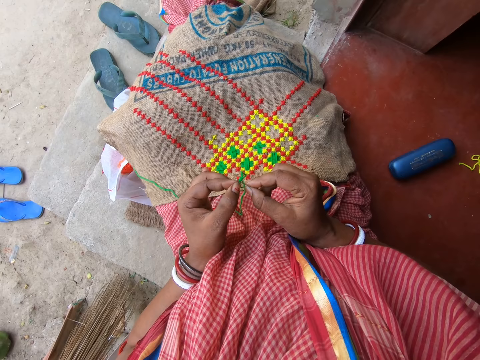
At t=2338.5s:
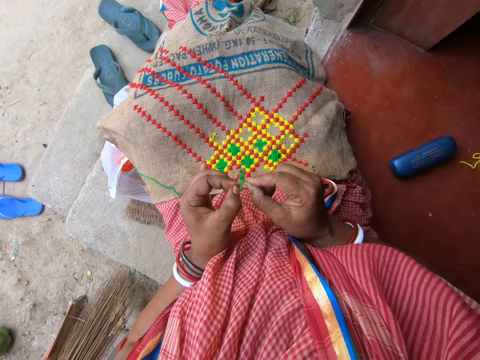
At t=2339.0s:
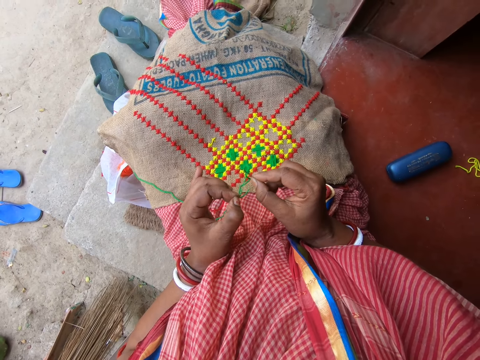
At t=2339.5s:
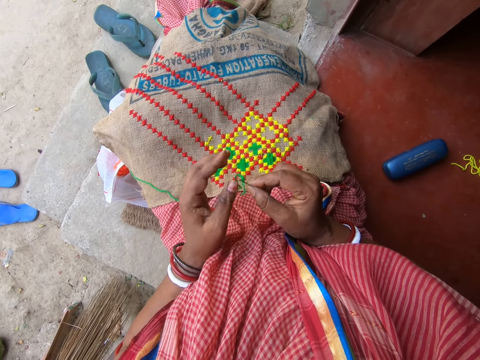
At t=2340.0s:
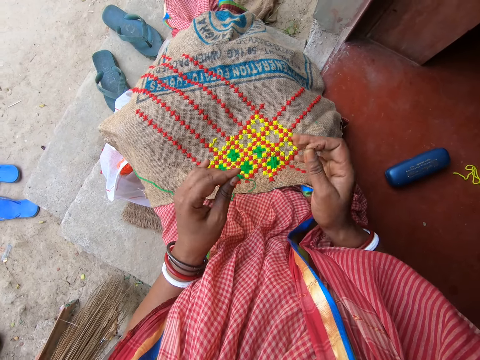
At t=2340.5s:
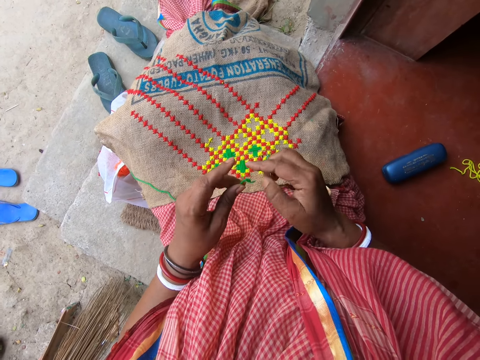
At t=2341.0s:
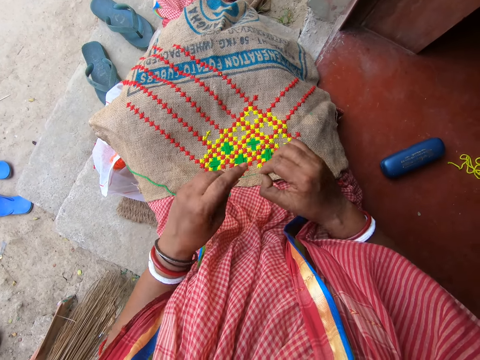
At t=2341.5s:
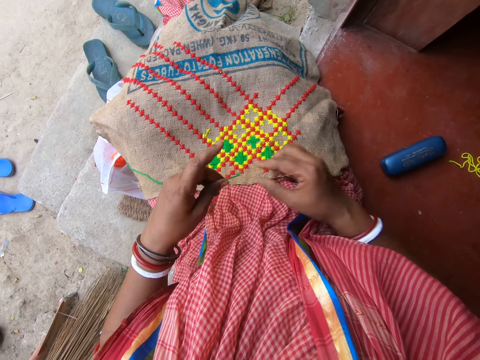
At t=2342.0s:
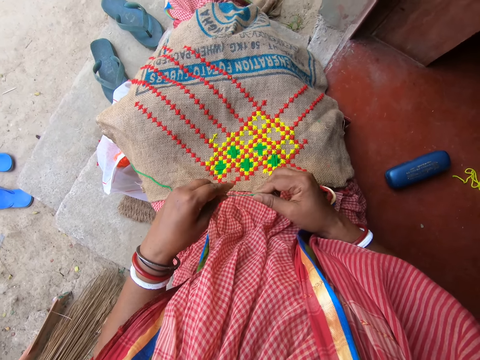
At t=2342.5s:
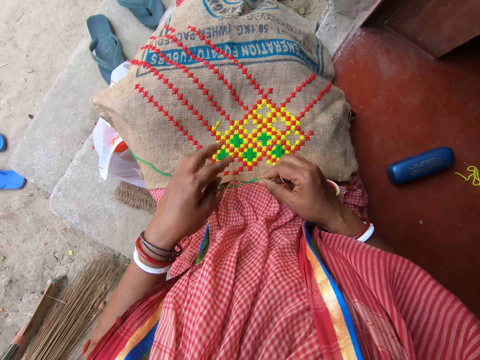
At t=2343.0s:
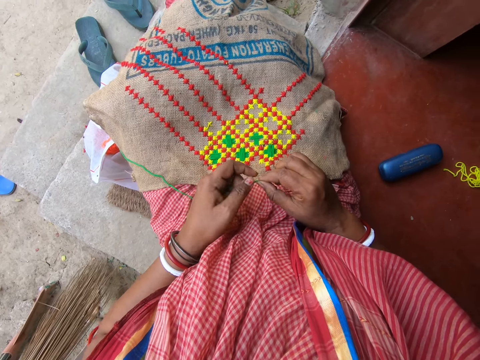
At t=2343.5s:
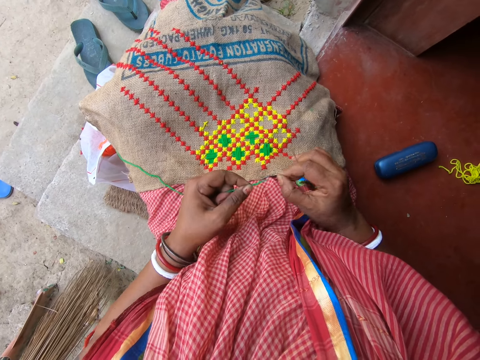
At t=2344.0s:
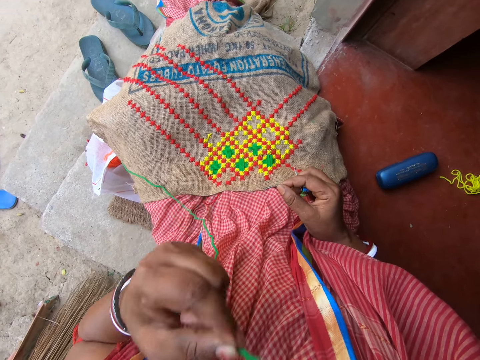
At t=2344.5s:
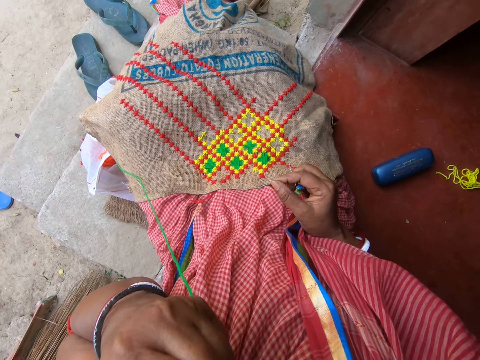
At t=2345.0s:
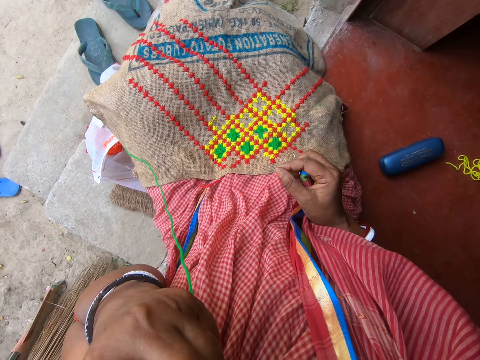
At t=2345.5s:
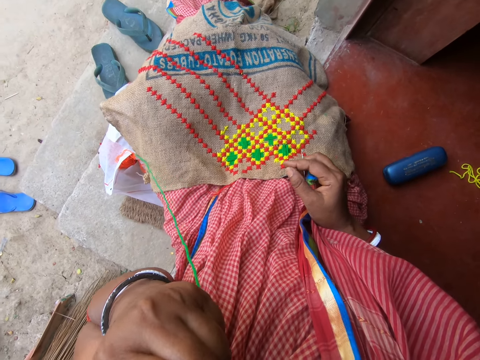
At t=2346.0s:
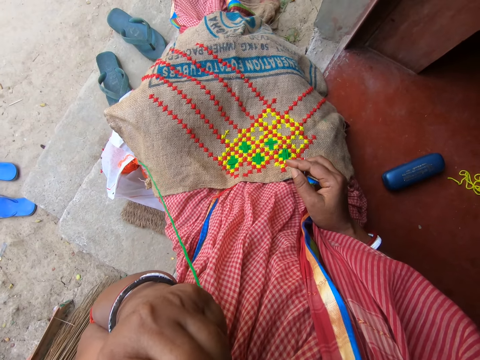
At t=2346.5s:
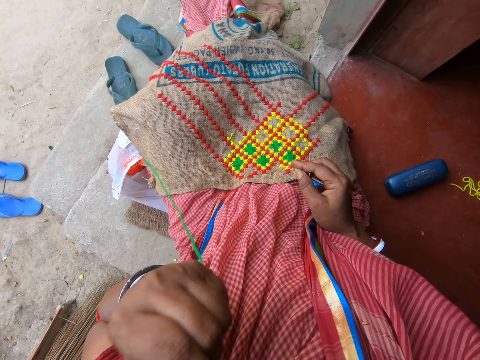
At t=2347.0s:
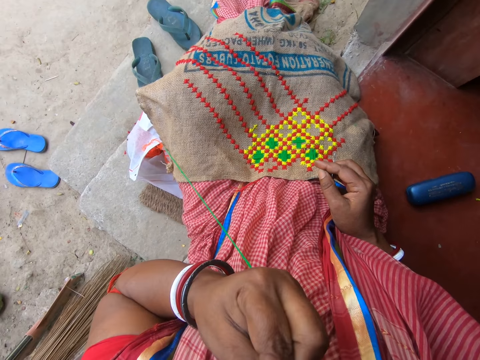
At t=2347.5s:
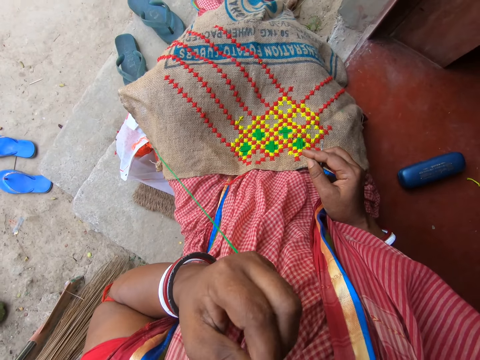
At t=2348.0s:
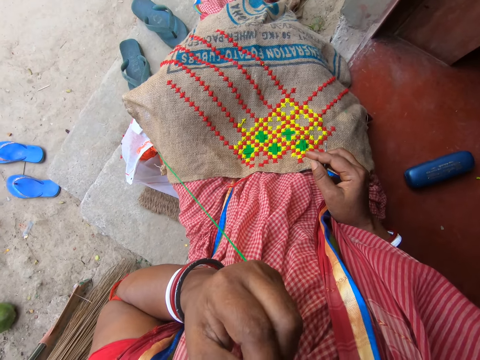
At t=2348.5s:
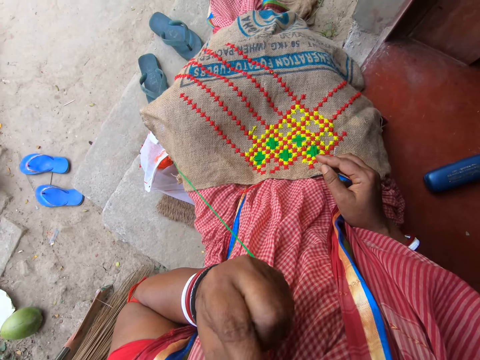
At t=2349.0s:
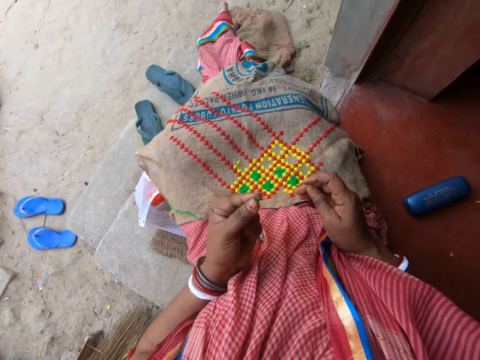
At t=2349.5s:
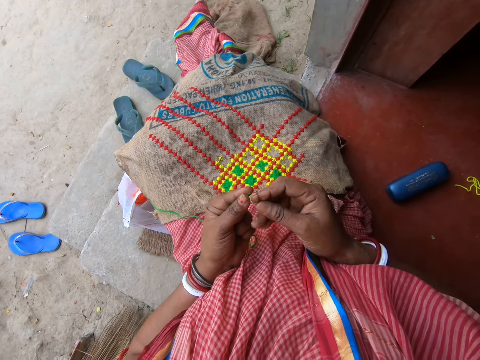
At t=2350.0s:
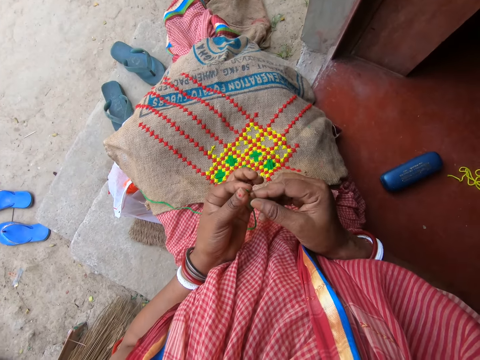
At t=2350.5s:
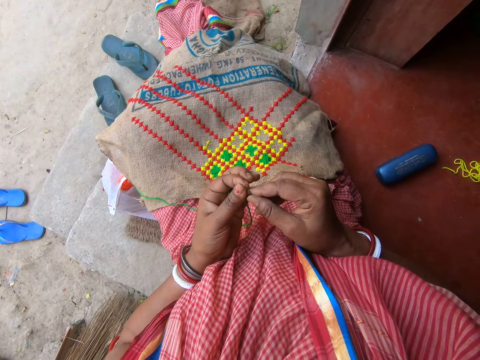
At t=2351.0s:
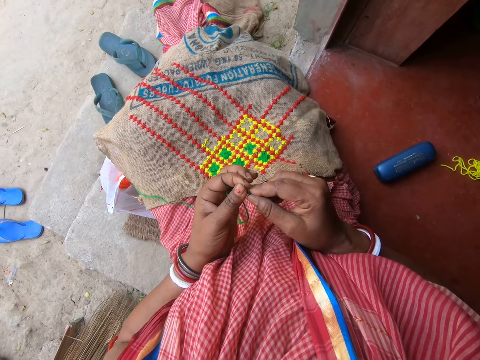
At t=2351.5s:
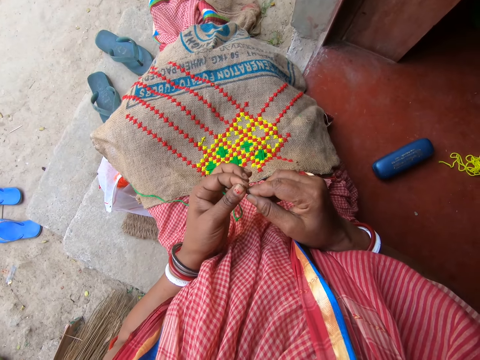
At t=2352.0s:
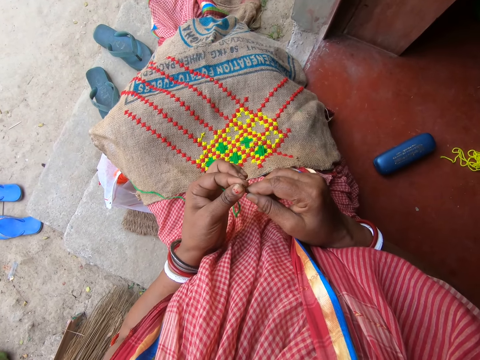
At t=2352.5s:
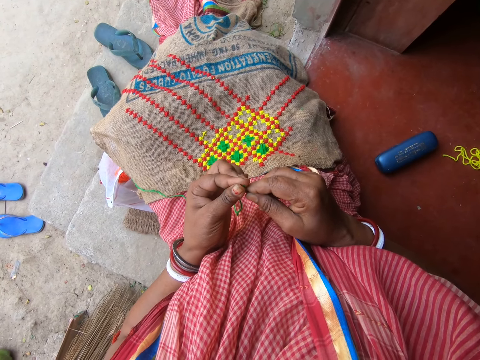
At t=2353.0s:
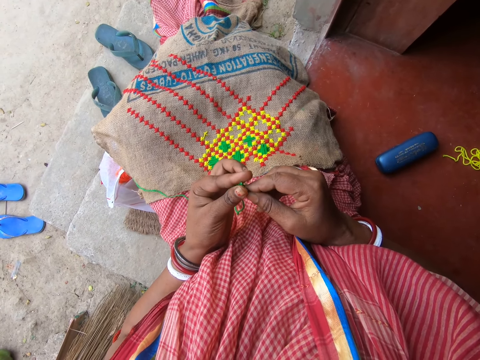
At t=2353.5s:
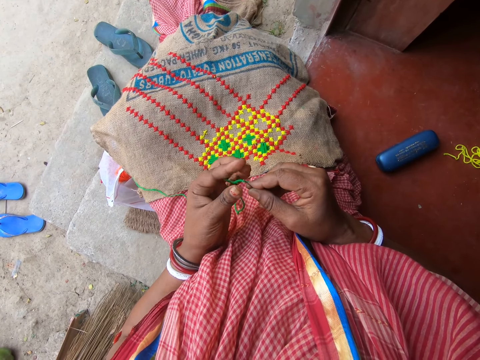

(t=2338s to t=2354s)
The camera wearer stretches the wool or thread. She puts the thread in her left hand in her mouth. She threads the needle in her right hand with the thread in her left hand.

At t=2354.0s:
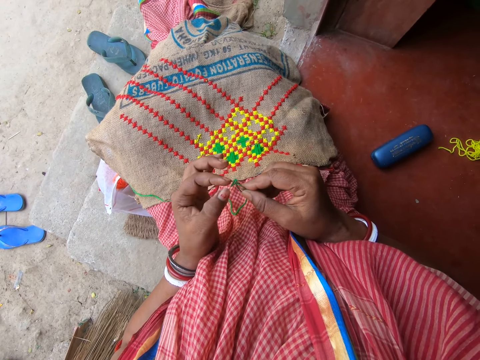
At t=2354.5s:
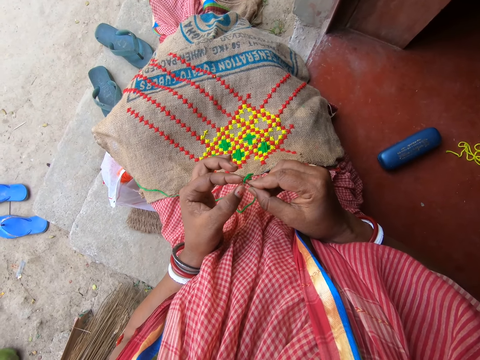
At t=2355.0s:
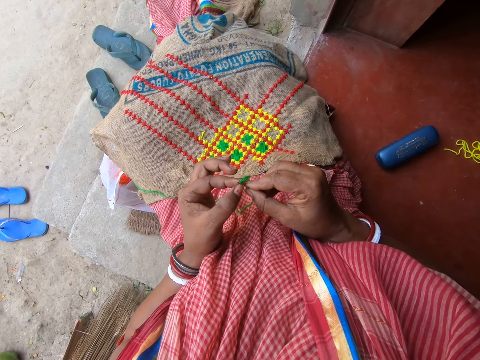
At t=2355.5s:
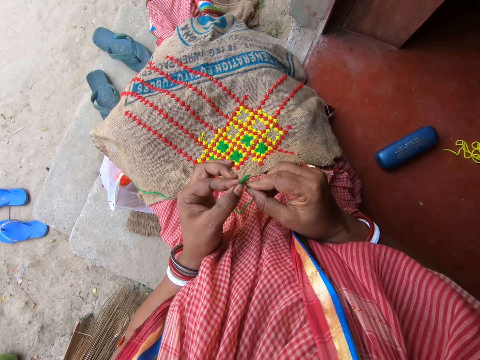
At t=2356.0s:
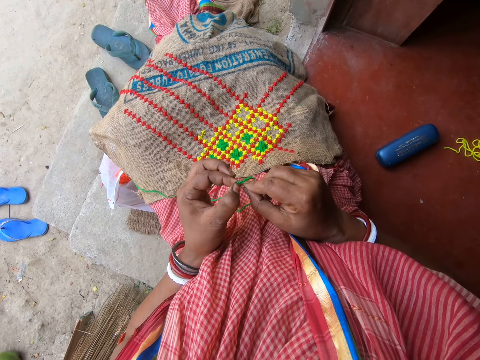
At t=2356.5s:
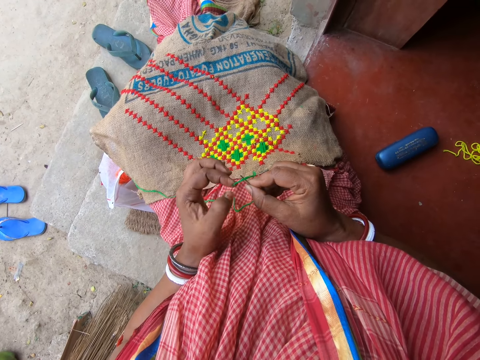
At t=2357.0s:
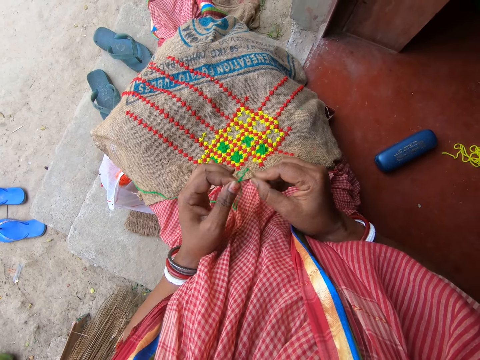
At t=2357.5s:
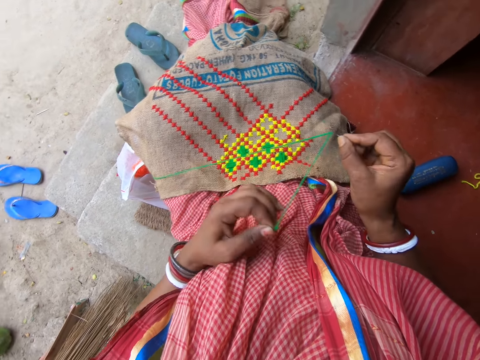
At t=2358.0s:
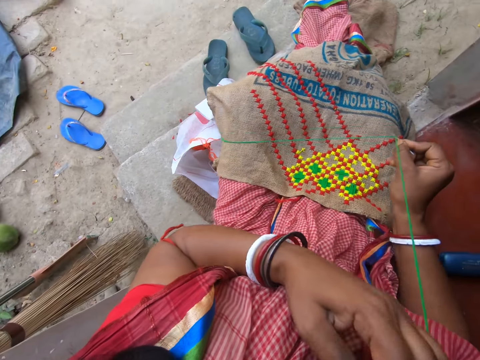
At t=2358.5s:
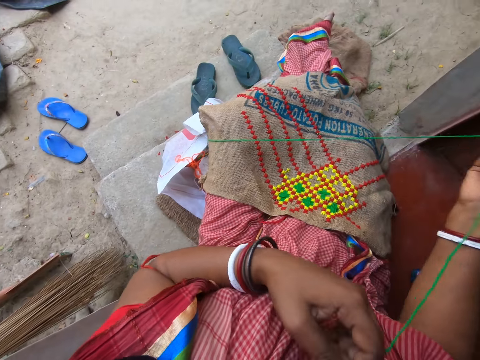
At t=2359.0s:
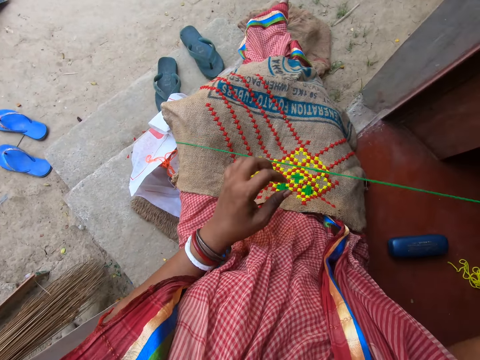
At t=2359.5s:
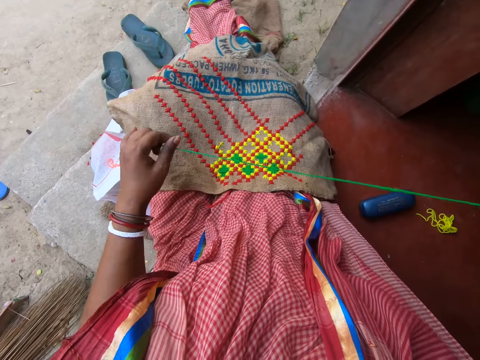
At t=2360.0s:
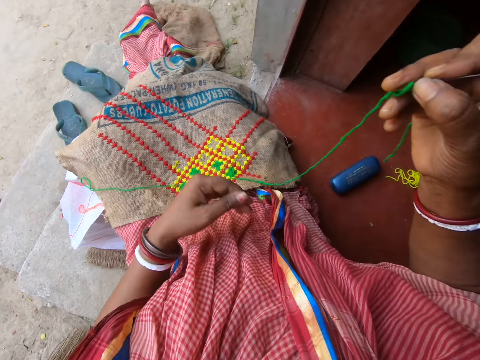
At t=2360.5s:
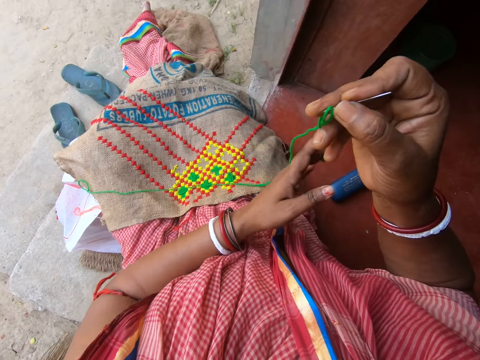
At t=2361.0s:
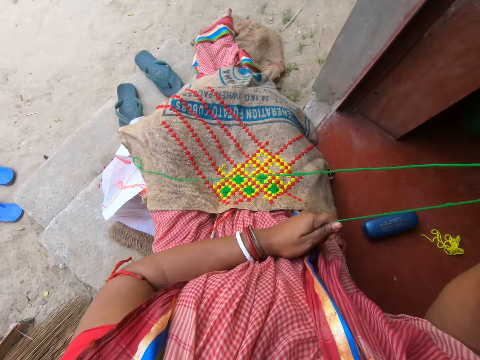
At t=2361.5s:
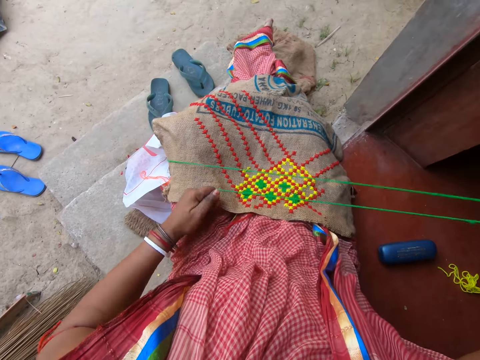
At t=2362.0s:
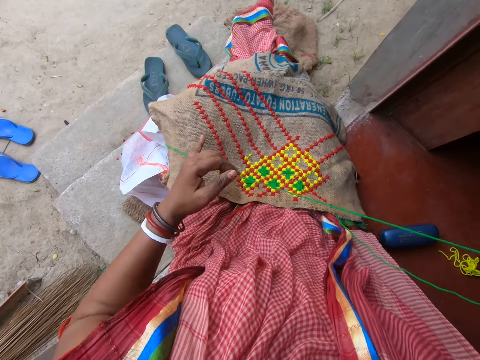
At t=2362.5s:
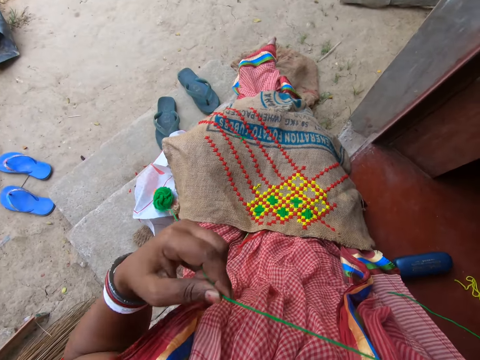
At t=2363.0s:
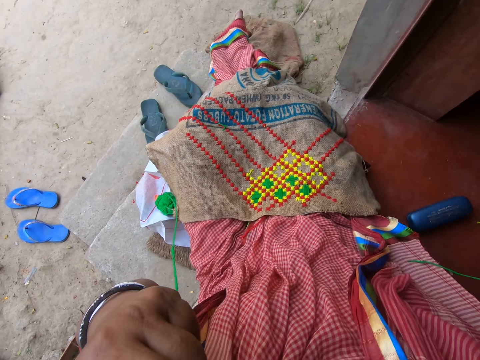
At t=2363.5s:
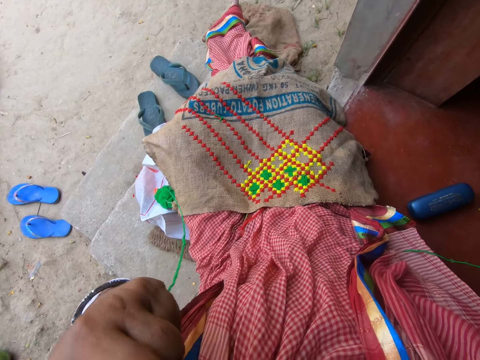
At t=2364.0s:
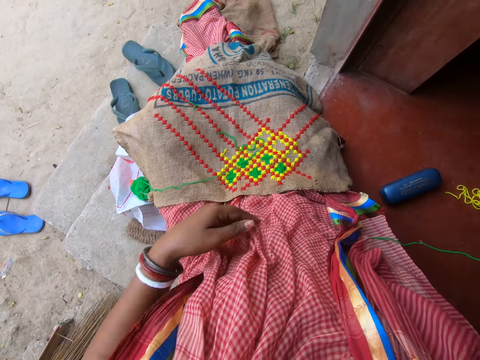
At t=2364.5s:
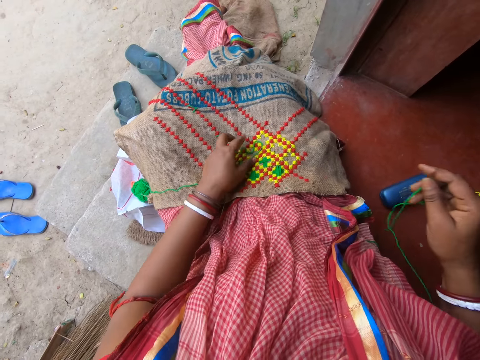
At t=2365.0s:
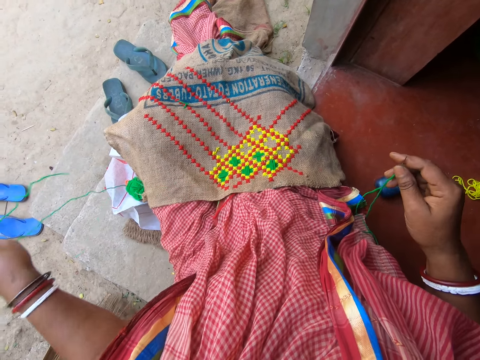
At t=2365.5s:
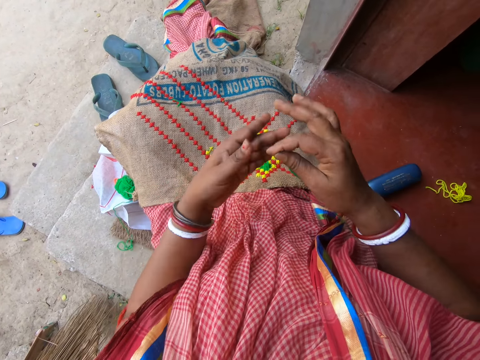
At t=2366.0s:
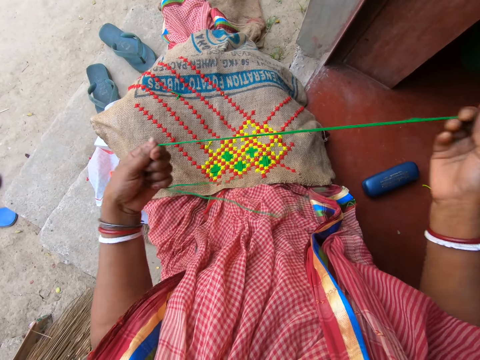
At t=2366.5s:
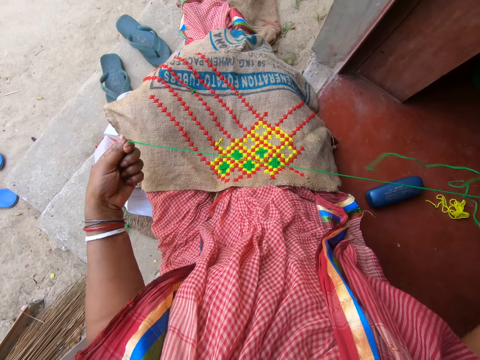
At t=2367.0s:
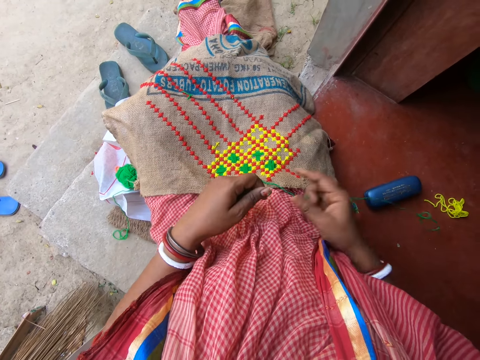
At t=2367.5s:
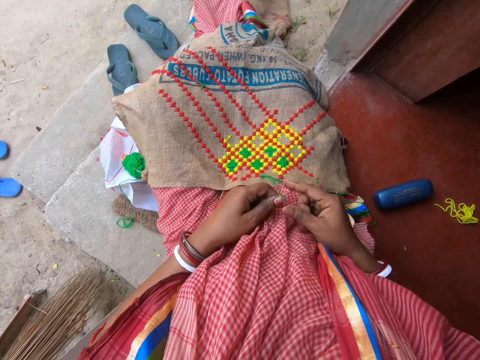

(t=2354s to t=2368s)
The camera wearer pulls the wool or thread. She puts the wool in the mouth and stretches the wool. She drags the thread through the needle in her right hand with her left hand. She puts the thread in her left hand in her mouth. She cuts the wool. She drops the thread in her left hand on the fabric on her legs. She removes the thread from the fabric on her legs with her left hand. She pulls the thread through the needle in her right hand with her left hand. She stretches the wool.
